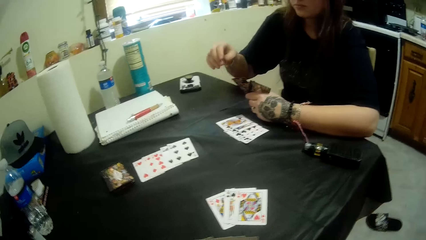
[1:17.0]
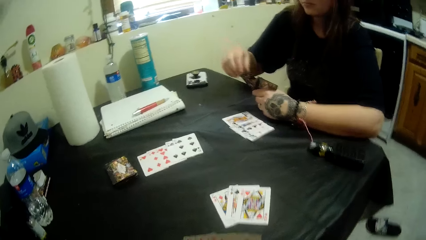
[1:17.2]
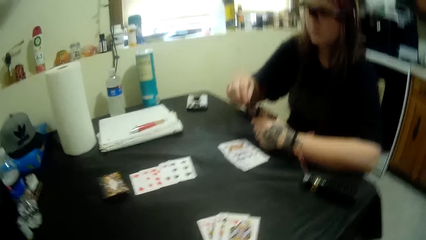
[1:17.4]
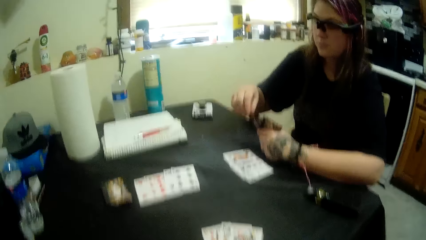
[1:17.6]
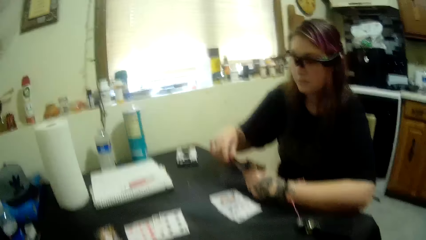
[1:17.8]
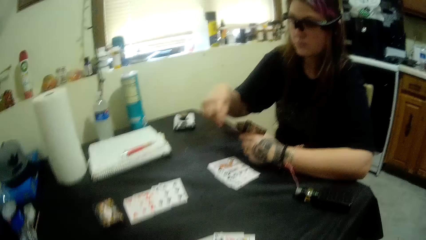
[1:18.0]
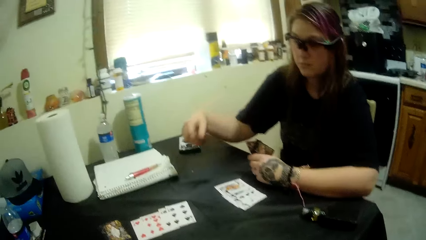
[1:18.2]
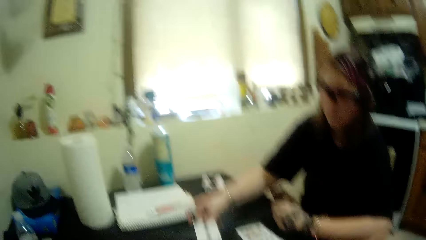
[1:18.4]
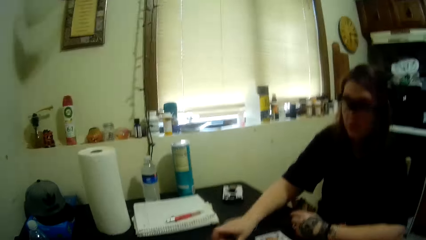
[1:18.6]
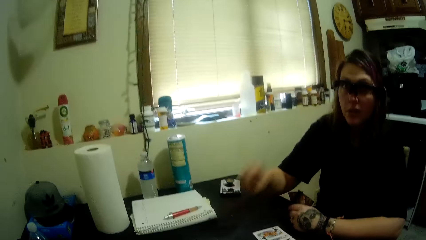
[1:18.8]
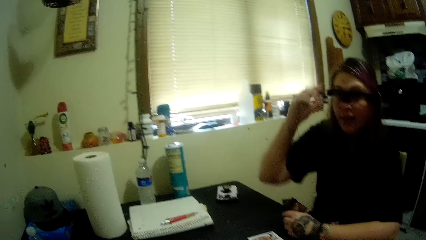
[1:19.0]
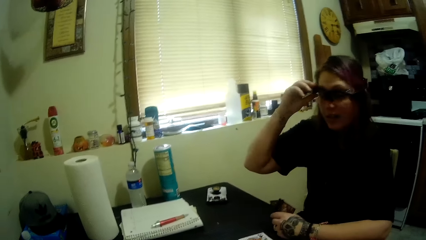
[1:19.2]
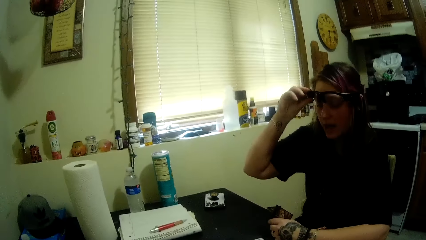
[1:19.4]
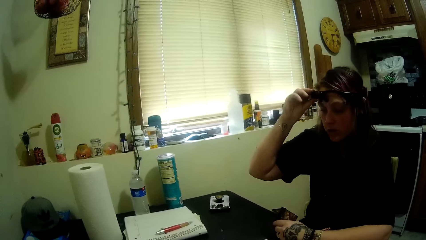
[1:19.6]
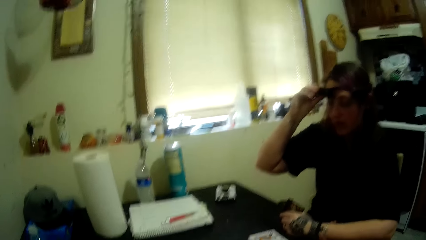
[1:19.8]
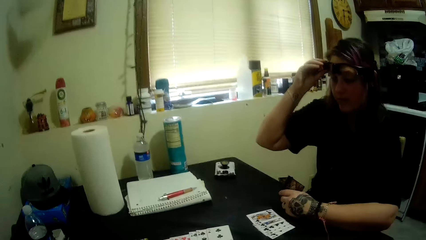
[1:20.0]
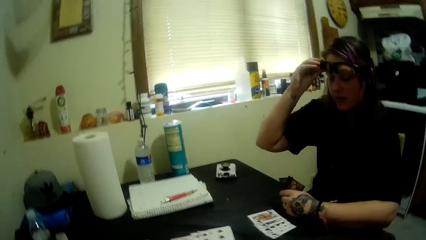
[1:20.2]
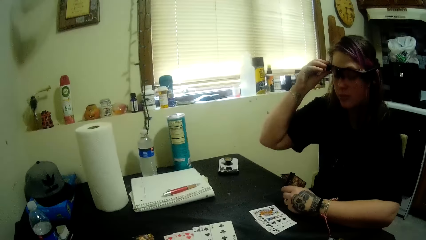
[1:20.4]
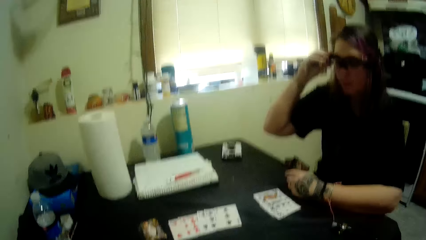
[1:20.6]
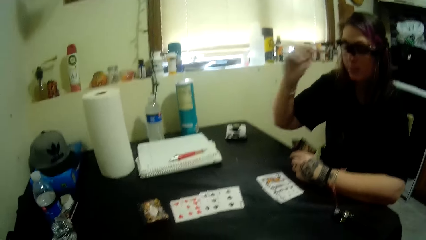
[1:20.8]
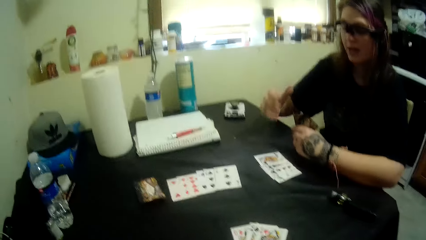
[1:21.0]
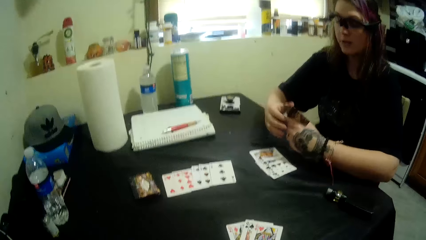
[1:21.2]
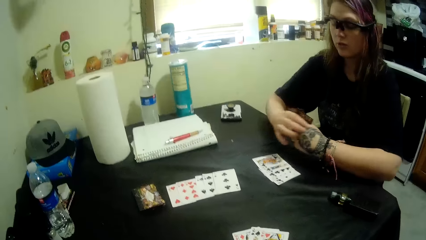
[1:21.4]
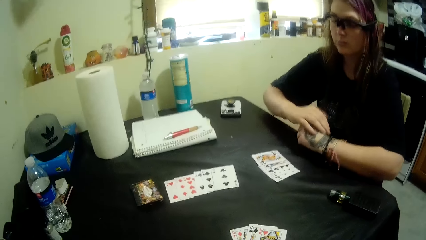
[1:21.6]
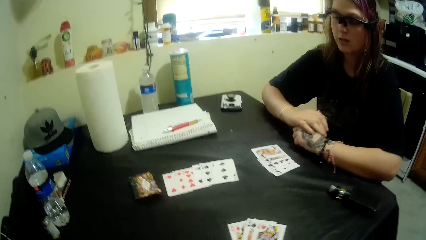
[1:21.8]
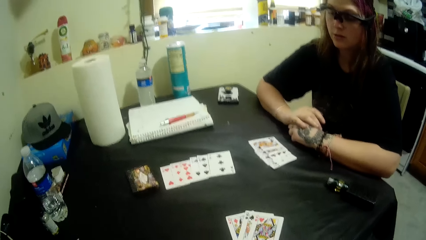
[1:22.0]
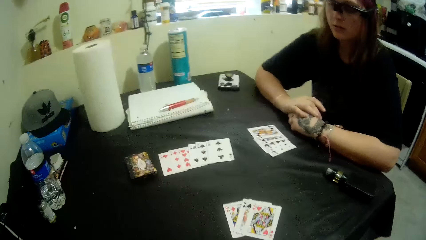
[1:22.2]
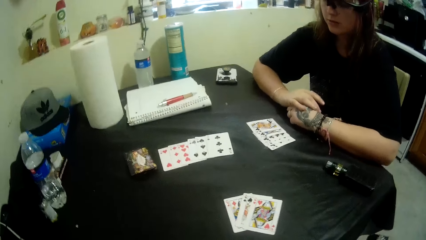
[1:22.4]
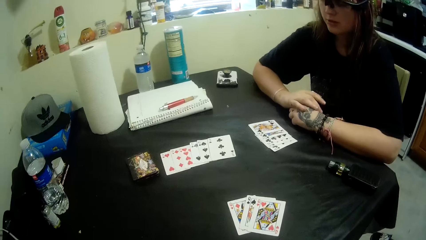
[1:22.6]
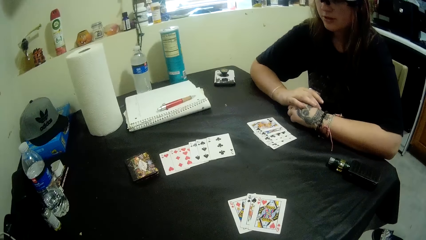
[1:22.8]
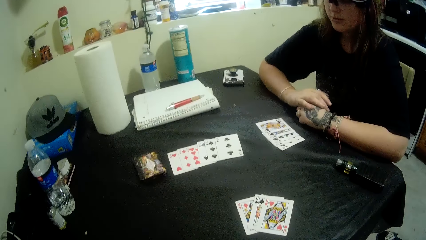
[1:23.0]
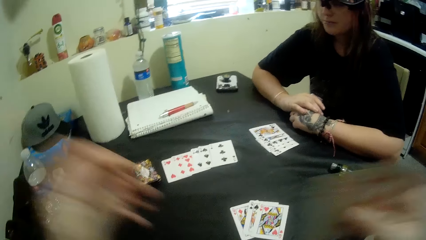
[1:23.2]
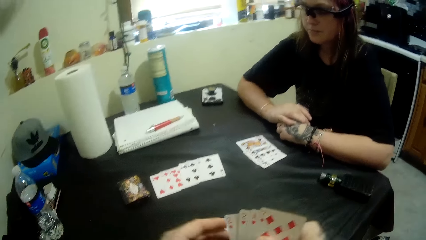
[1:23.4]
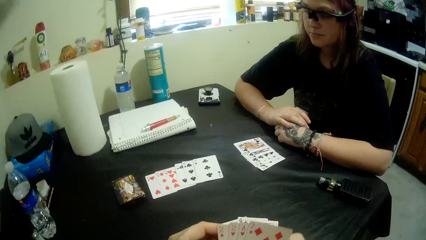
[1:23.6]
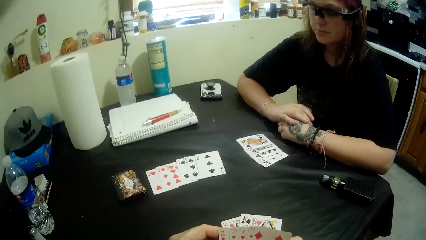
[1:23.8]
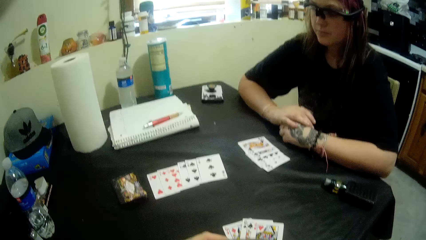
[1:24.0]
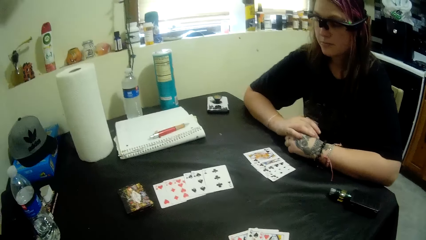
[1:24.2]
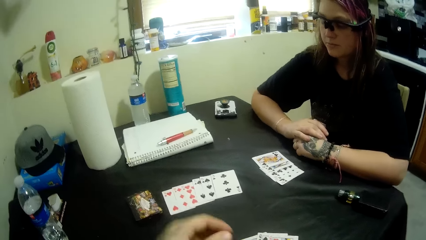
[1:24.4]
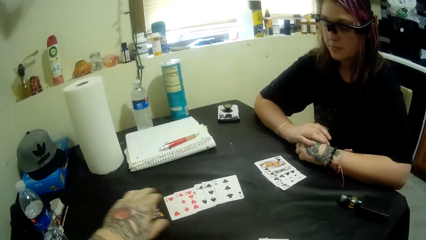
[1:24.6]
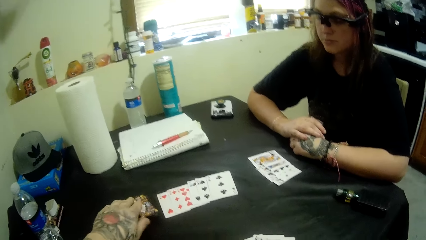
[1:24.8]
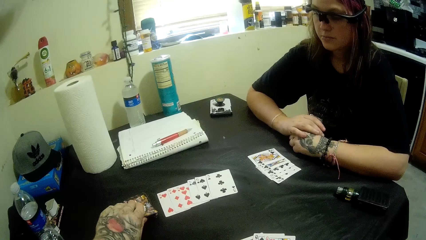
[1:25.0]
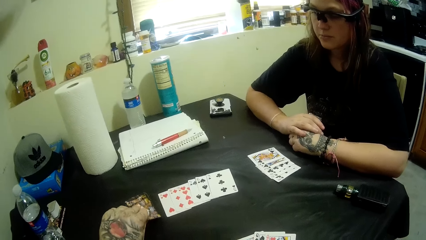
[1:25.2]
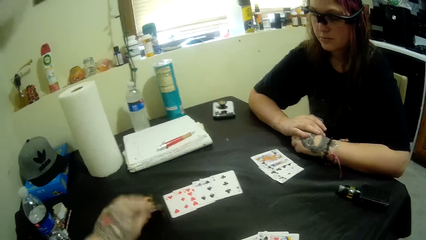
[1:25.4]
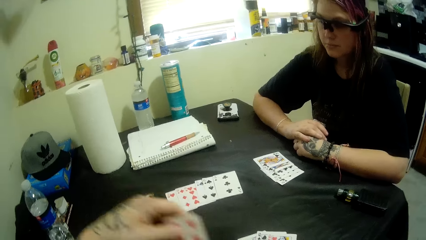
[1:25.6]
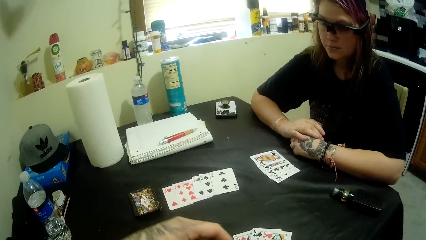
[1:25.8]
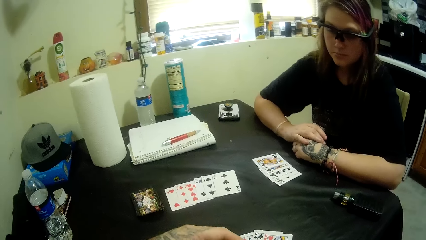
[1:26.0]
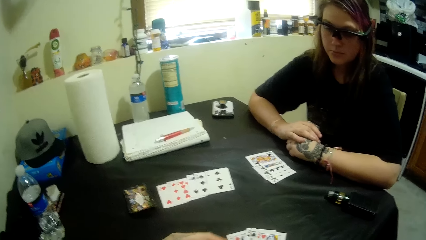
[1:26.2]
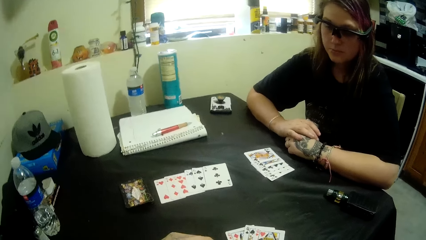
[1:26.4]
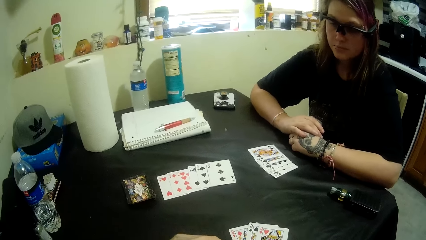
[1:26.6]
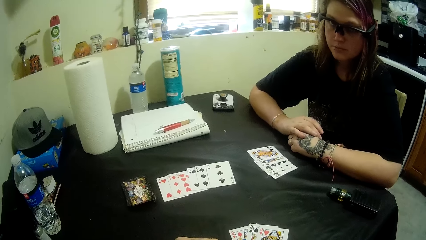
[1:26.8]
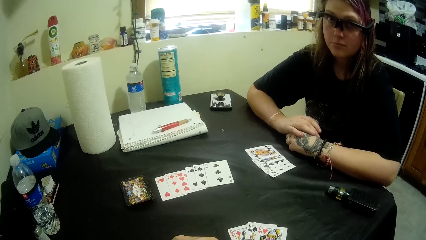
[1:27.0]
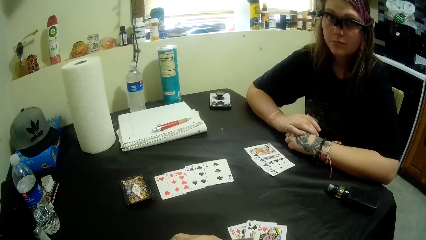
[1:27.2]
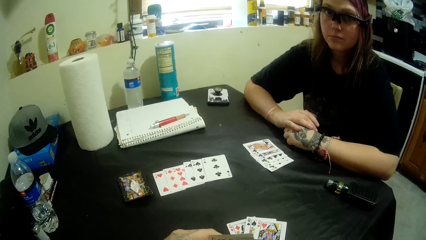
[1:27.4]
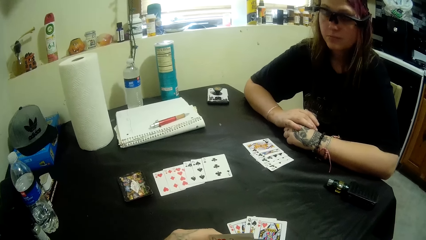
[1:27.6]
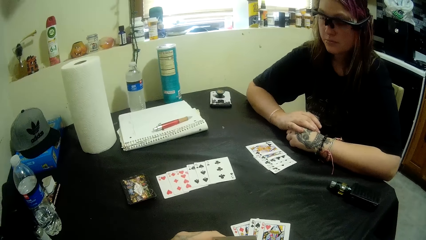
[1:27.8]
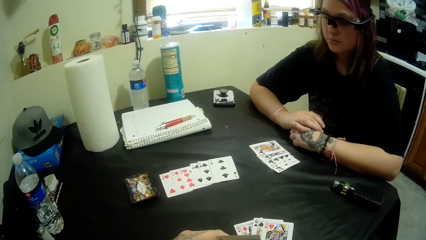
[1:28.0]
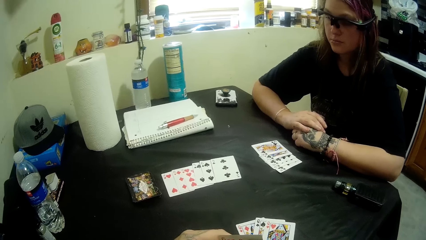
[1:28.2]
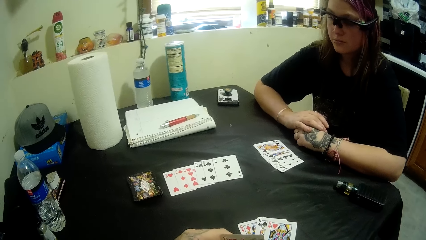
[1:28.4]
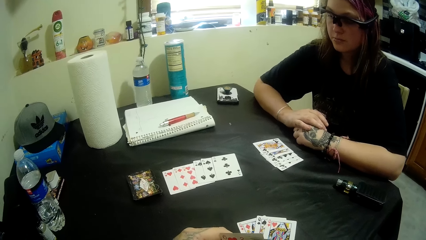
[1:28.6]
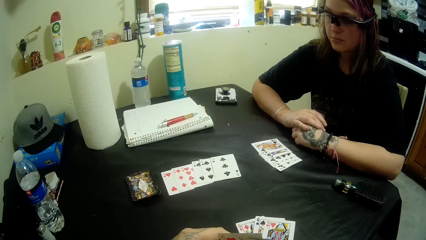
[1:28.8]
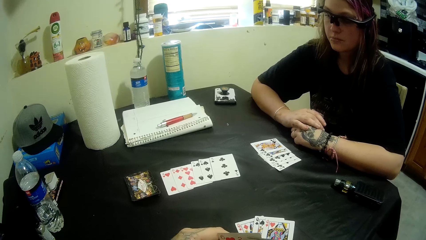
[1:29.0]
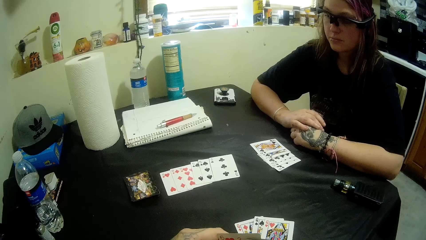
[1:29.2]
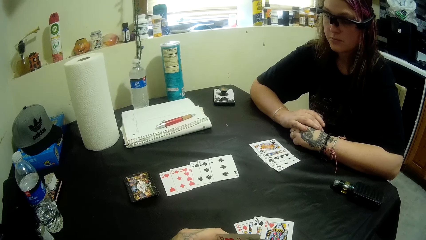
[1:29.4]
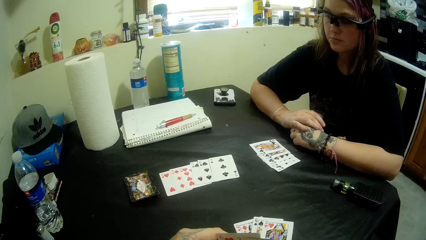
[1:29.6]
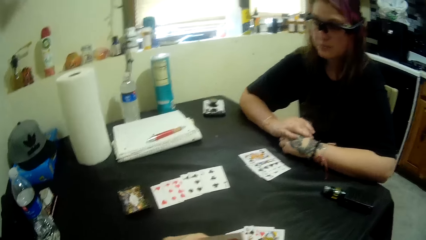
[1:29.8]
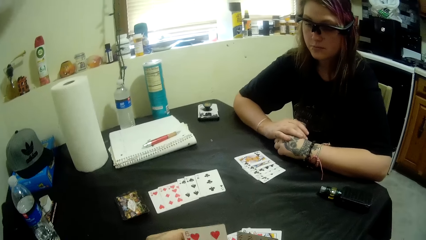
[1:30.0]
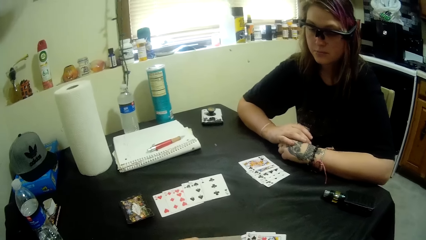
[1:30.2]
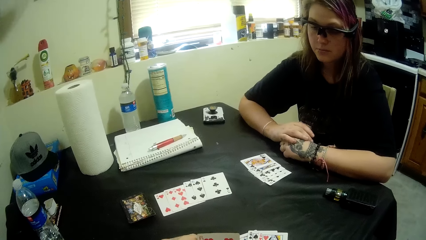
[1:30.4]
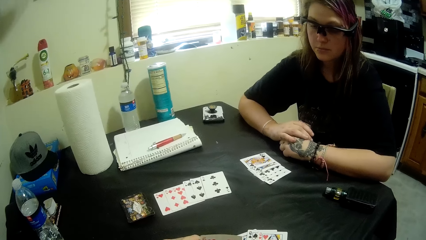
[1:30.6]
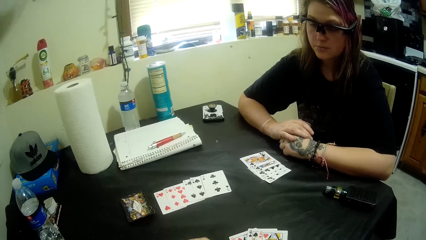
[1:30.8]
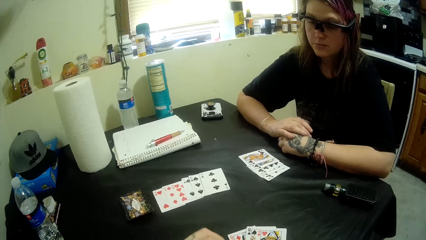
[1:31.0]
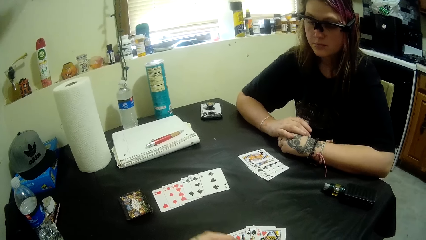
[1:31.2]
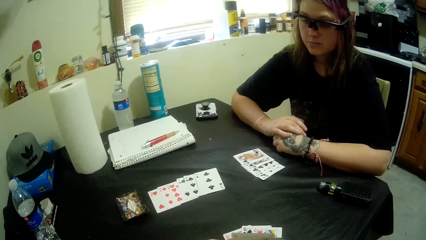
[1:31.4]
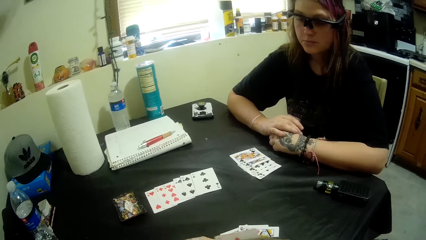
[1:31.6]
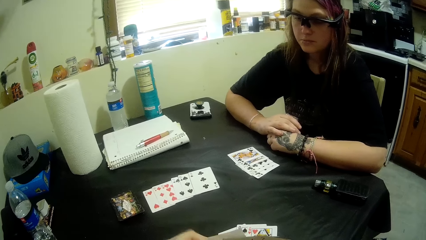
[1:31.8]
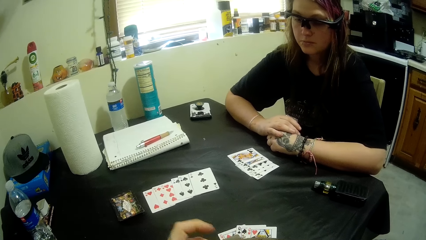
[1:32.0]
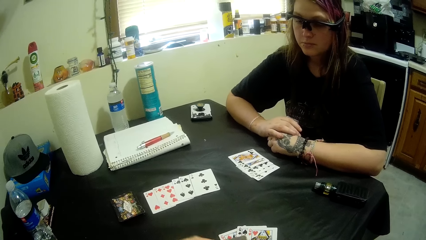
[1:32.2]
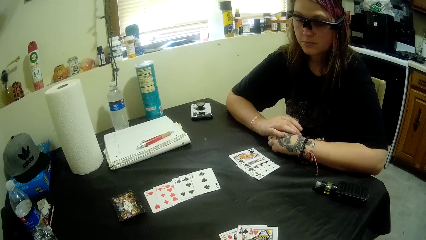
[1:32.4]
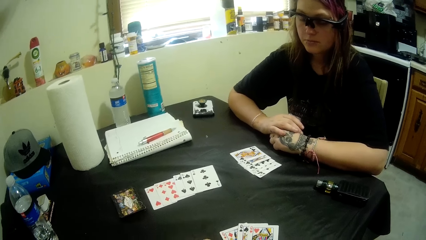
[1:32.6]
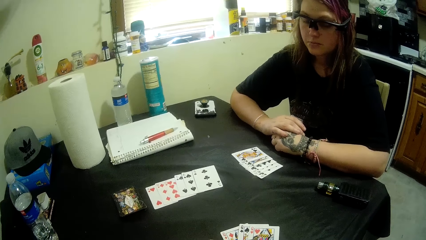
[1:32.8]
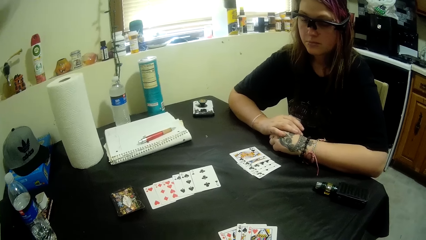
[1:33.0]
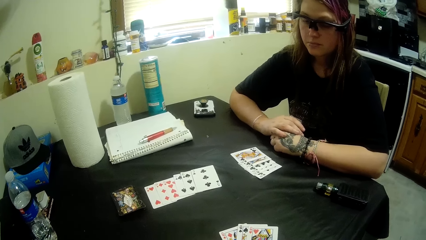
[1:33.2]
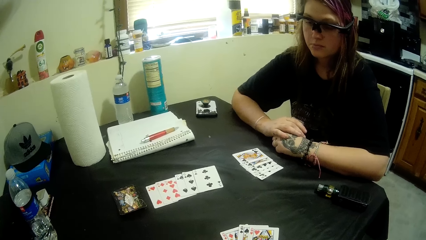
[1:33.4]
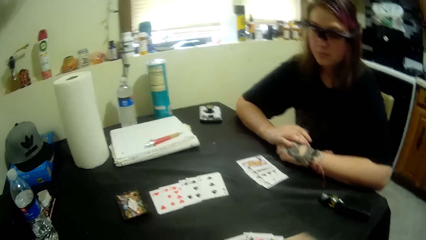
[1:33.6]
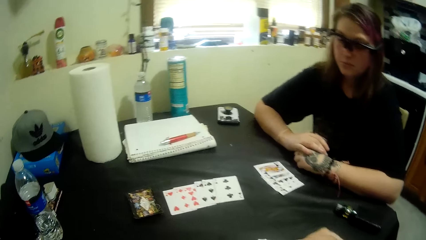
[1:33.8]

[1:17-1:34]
The camera wearer touches his face. He converses with the woman. The woman adjusts her camera. The woman converses with the camera wearer. The camera wearer plays the card game with the woman. He takes a card from the table. He plays the card game with the woman again.
